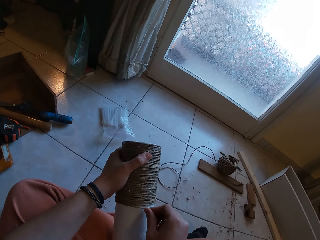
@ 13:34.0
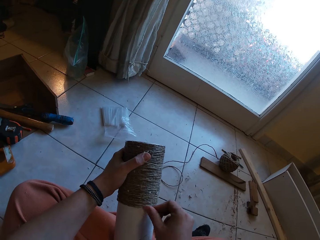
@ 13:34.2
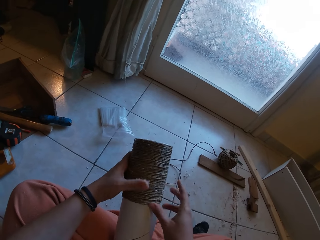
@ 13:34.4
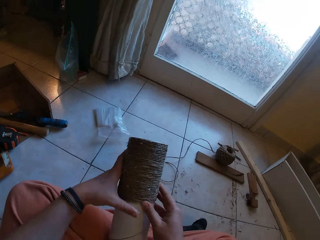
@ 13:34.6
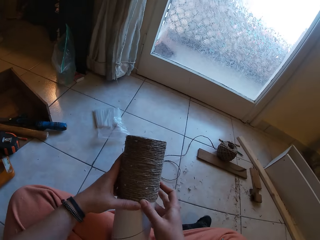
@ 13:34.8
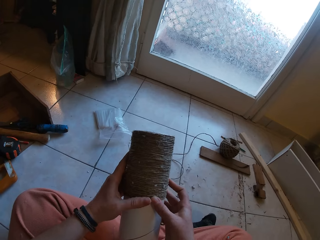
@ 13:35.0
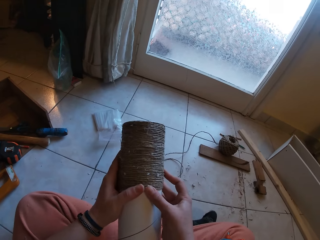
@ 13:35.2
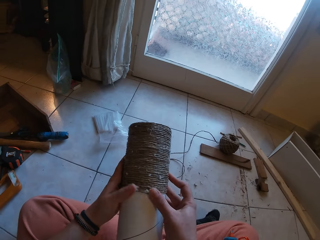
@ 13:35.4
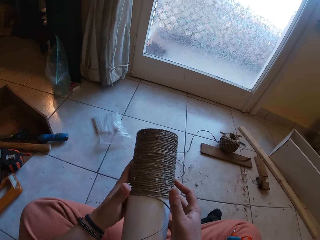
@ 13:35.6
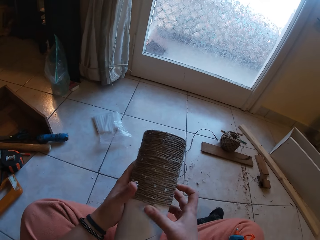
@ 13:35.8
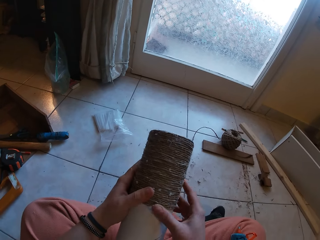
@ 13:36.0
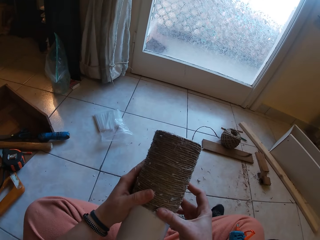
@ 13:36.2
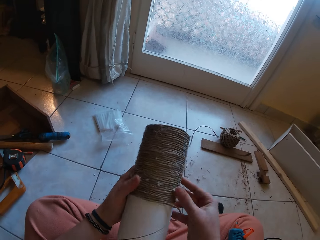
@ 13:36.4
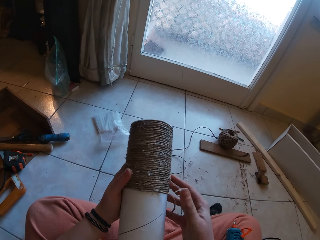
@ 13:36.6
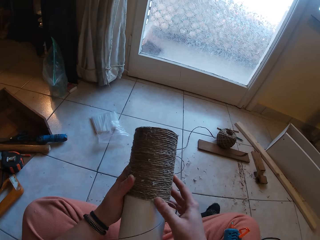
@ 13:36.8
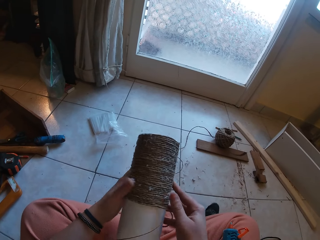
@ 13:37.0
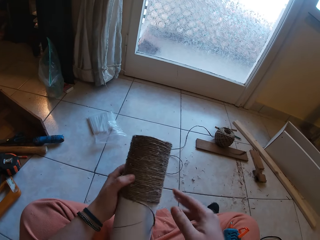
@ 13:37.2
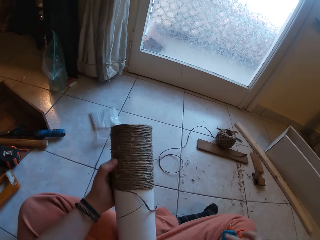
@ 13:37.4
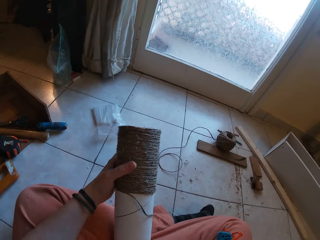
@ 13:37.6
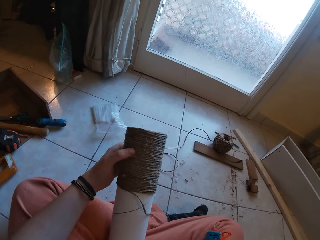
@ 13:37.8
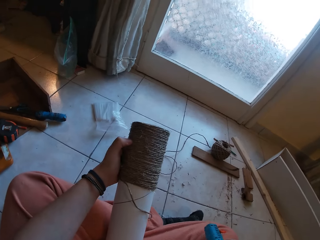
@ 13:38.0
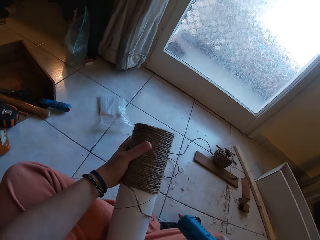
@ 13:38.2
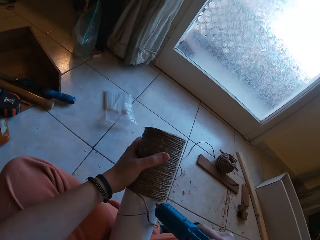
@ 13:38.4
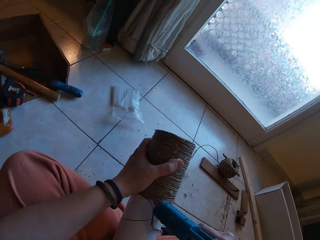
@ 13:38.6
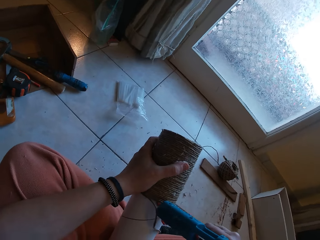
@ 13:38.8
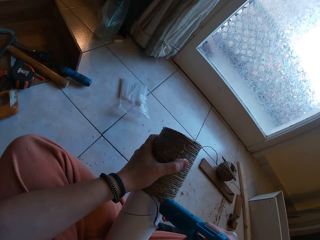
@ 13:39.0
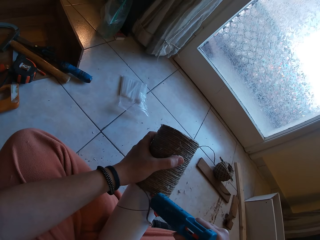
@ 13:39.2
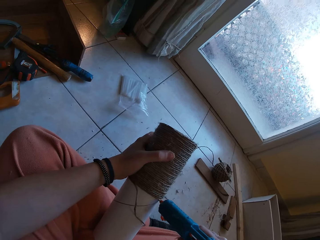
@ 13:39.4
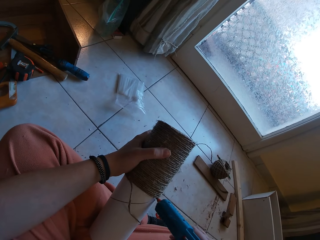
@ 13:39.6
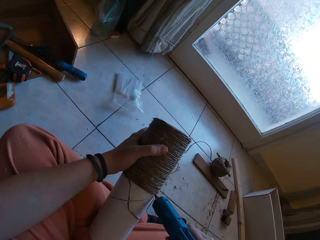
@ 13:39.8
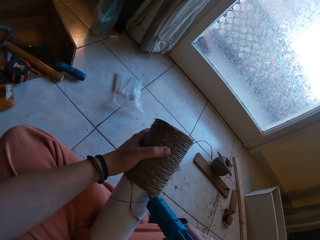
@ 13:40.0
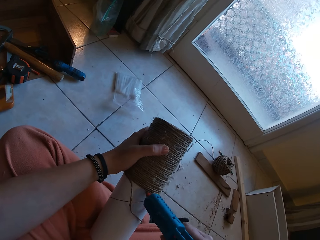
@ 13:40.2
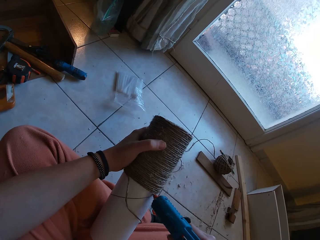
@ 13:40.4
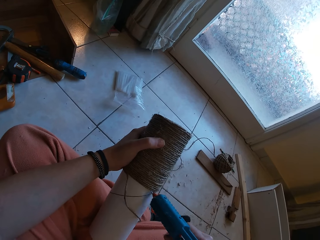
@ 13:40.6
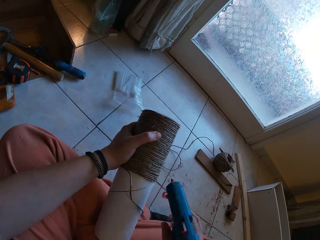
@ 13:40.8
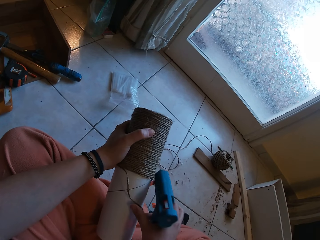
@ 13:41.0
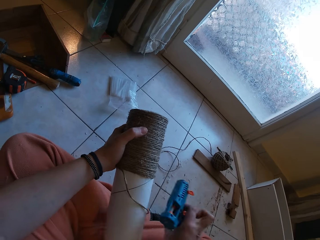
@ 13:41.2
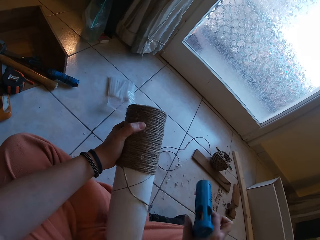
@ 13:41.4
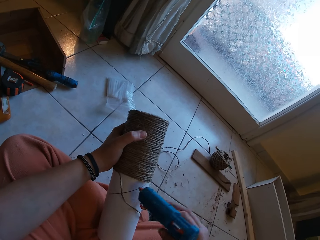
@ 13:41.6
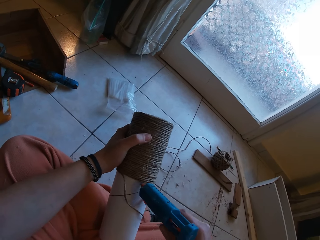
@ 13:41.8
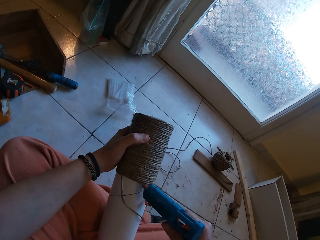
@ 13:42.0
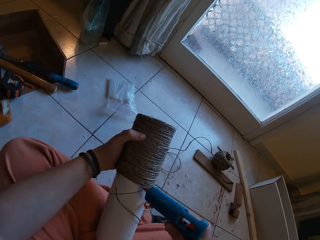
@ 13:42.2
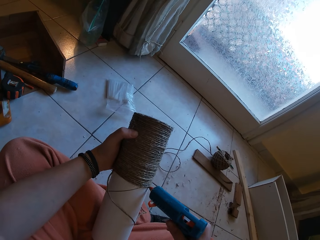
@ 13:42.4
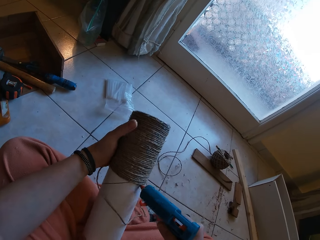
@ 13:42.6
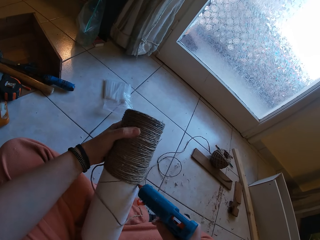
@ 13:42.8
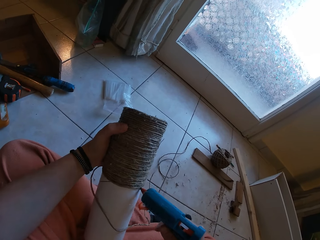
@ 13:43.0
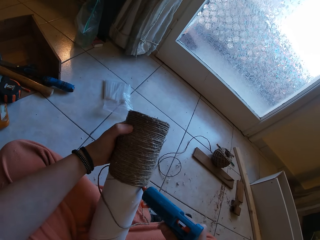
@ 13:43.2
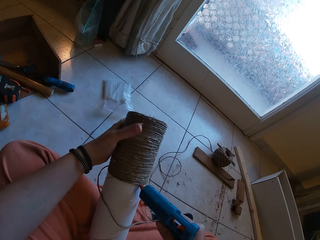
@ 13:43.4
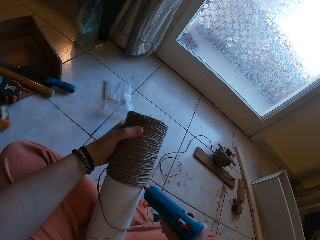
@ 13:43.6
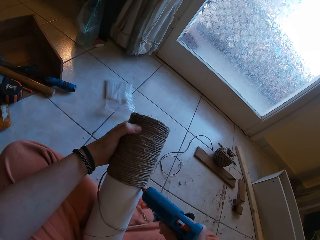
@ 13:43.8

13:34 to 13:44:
The camera wearer drops the gun. He glues the yarn around the yarn cylinder gently with both hands. He rolls the rope around the box. He picks the glue gun from his lap with his right hand. He applies glue on the yarn with the glue gun in his right hand.

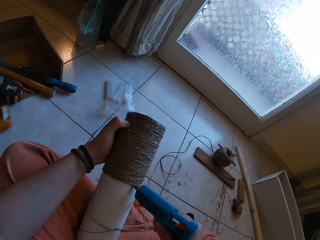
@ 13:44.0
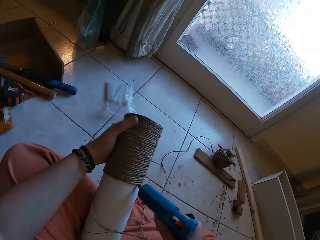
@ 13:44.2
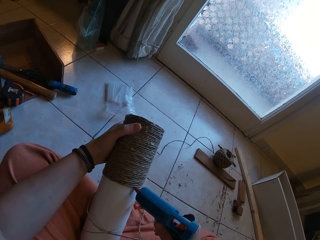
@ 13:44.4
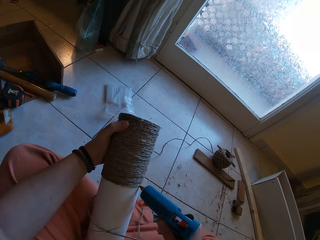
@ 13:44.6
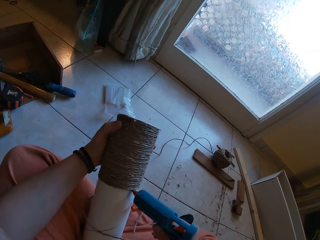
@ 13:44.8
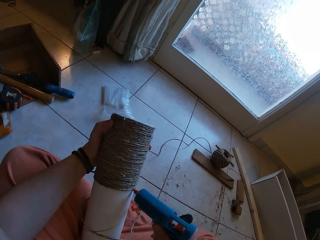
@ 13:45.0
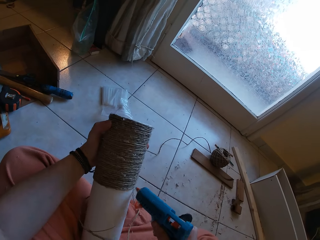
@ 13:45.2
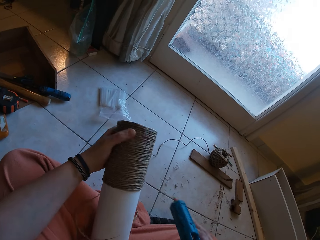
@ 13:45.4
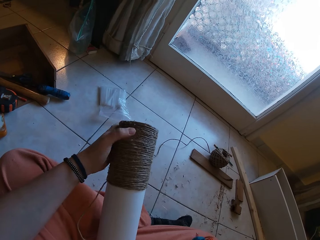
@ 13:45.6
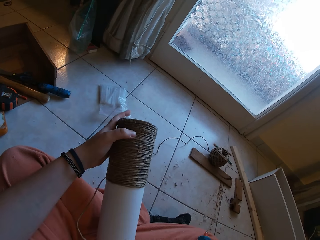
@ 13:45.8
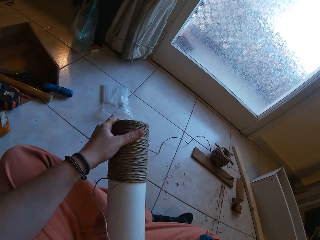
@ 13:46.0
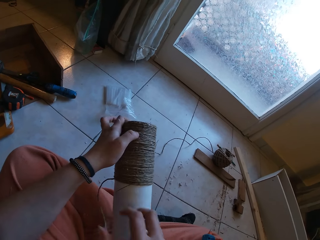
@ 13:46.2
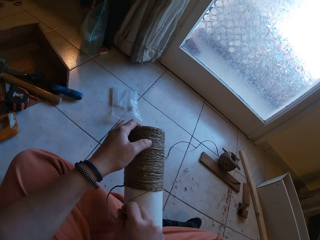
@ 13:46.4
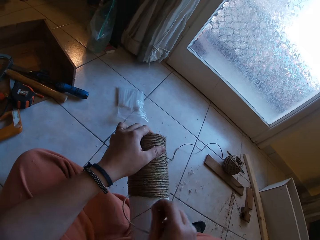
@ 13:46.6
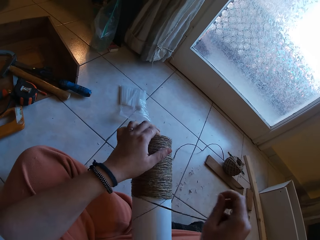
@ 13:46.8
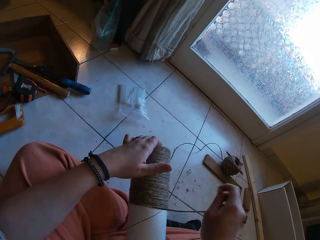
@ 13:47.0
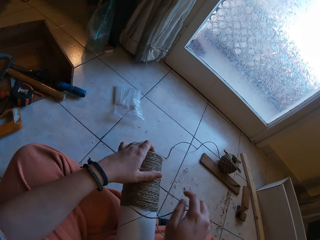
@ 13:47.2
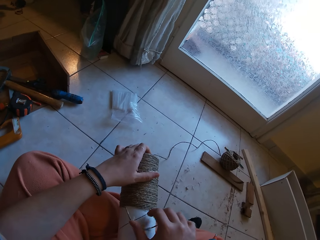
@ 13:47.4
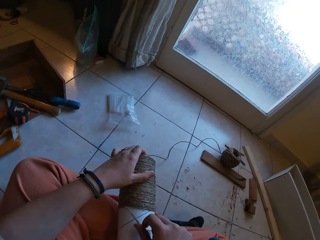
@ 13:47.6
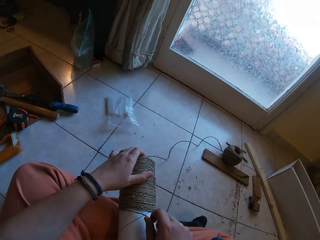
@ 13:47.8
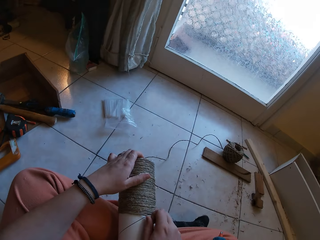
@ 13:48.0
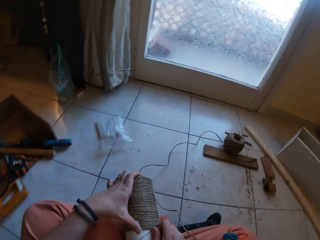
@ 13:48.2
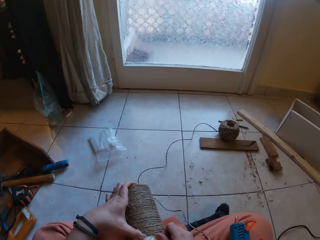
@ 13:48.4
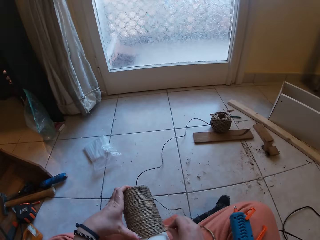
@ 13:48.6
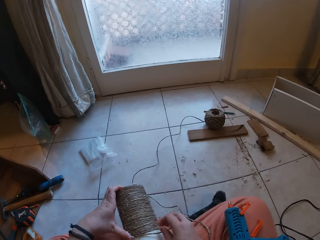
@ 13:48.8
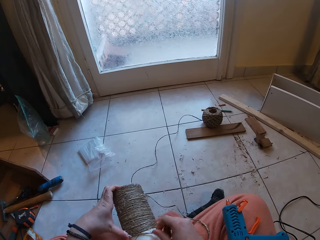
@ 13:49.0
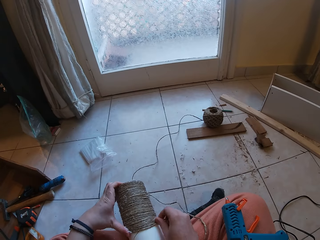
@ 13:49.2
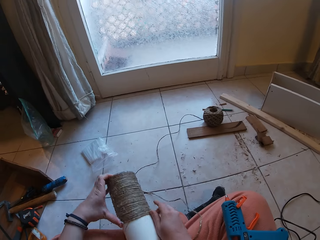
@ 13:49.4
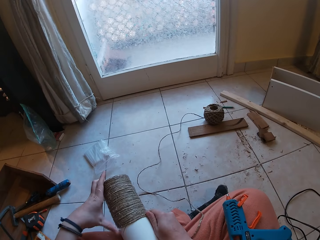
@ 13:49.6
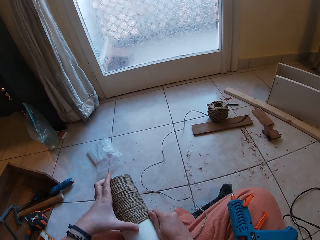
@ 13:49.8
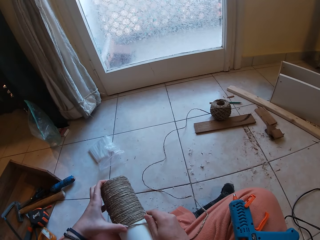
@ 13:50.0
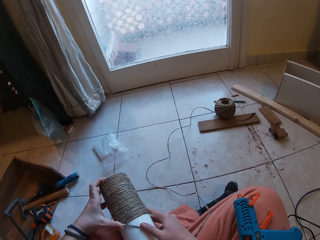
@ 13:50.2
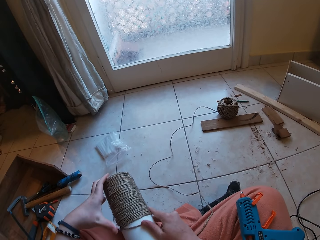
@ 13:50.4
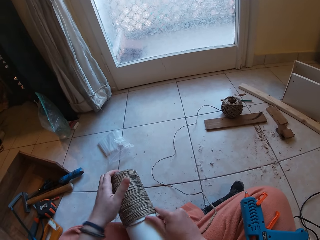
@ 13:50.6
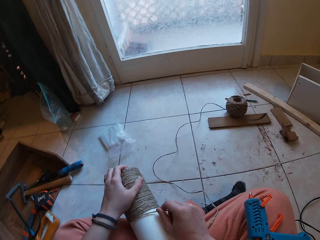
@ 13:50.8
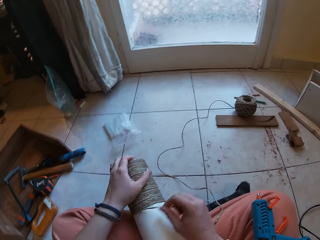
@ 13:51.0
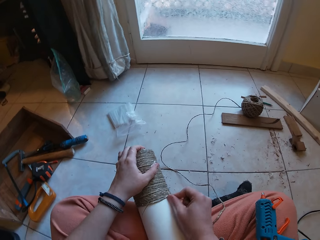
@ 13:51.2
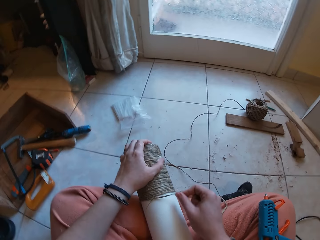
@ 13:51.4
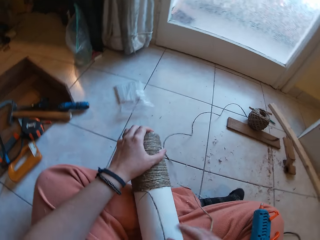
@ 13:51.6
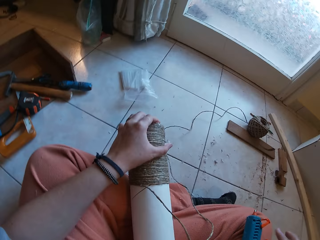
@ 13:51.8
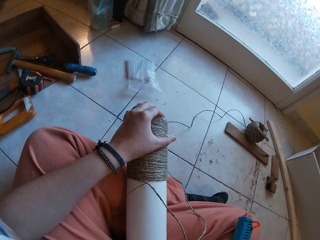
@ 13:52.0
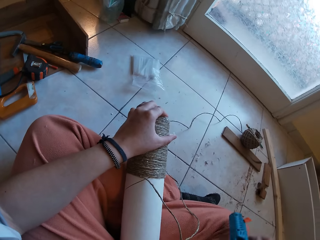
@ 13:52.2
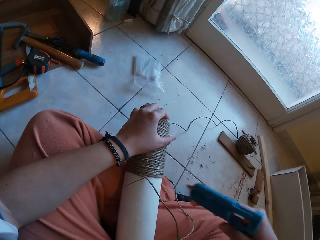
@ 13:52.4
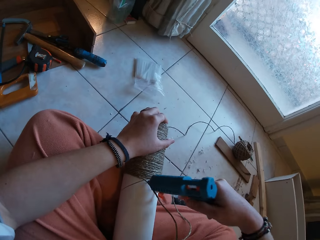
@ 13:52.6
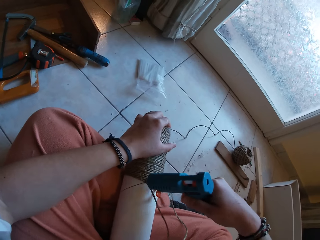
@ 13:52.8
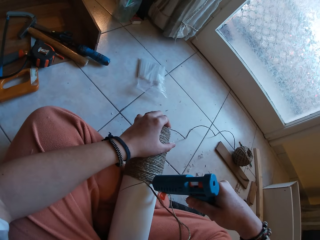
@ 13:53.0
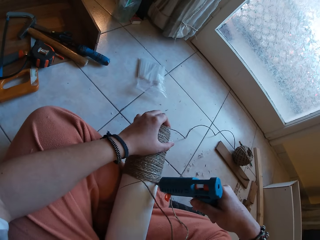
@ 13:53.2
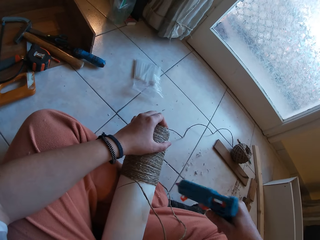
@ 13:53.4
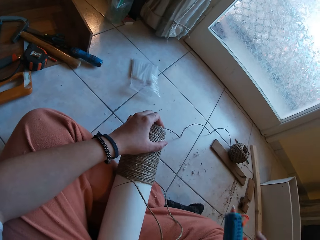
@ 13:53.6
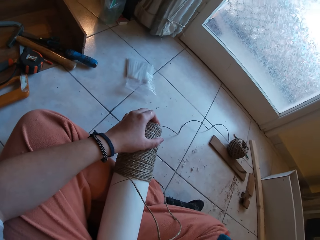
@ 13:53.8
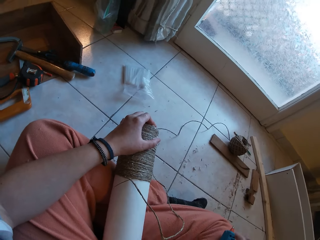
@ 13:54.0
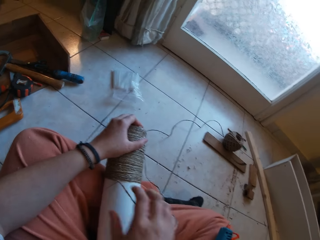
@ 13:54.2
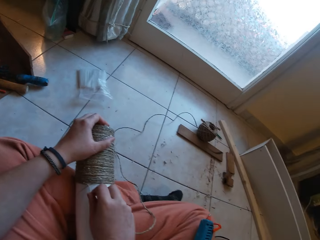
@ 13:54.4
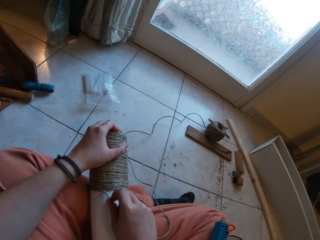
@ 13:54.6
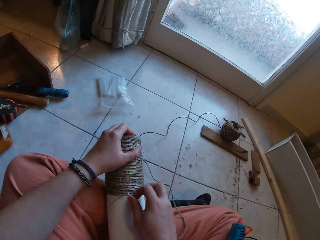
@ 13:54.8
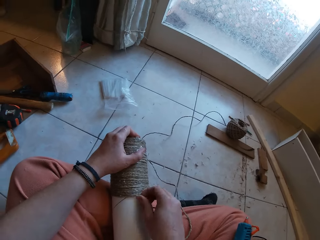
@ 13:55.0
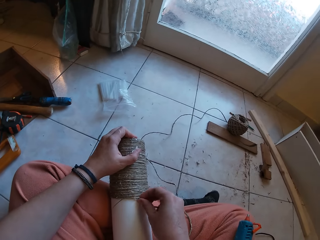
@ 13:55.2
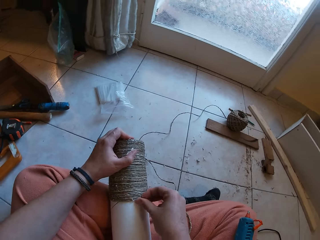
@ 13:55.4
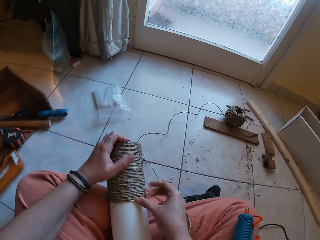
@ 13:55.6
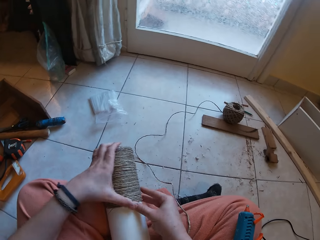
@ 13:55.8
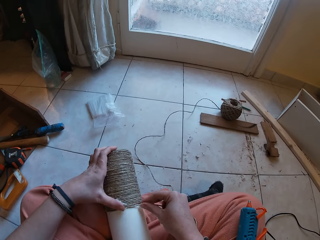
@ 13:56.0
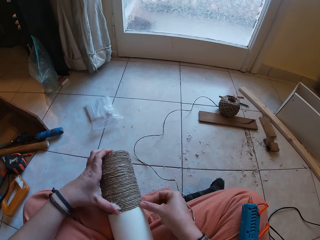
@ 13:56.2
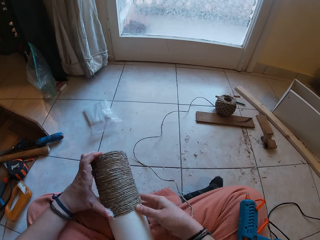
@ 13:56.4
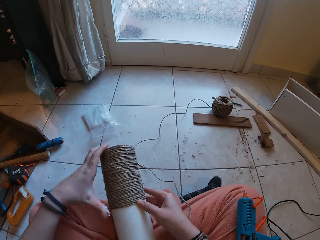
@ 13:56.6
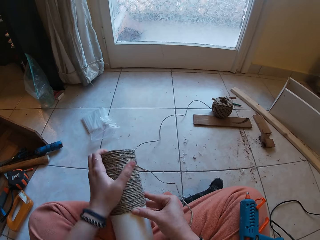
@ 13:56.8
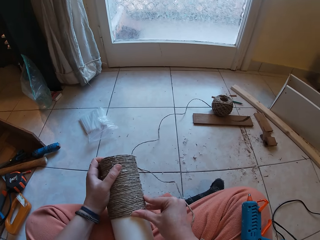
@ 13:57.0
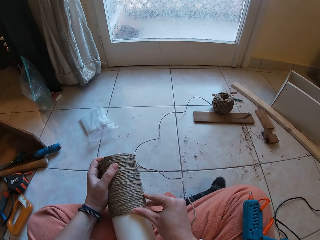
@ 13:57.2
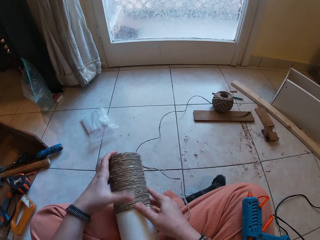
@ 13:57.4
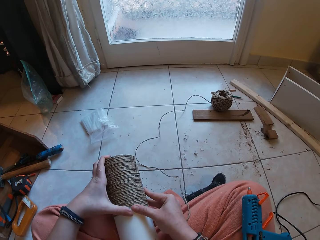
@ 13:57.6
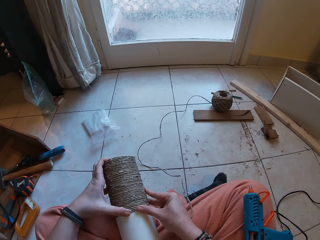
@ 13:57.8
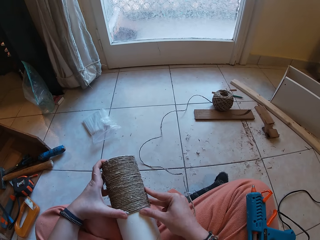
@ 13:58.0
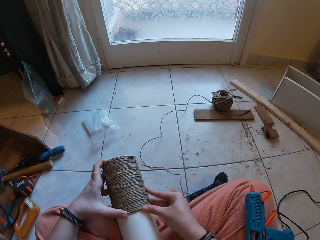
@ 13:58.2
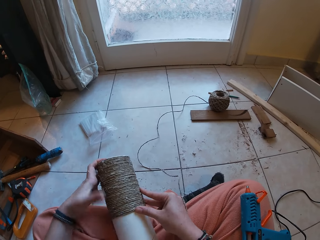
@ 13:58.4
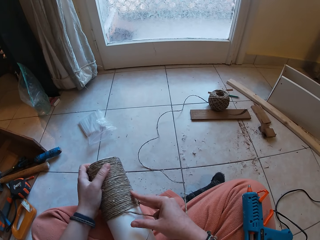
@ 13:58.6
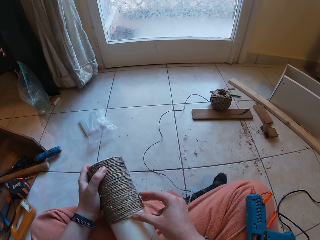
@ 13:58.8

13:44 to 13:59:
The camera wearer drops the glue gun on his right leg. He wraps the rope around the cardboard tube with his right hand. He picks the glue gun from his right leg with his right hand. He applies glue from the glue gun in his right hand to the cardboard tube in his left hand. He drops the glue gun on his right leg. He wraps the rope around the cardboard tube with his right hand.
